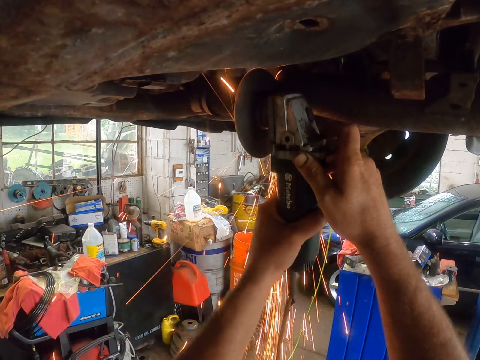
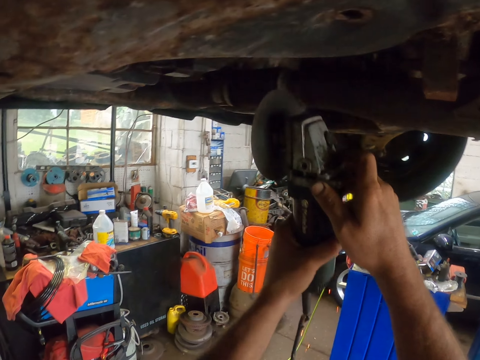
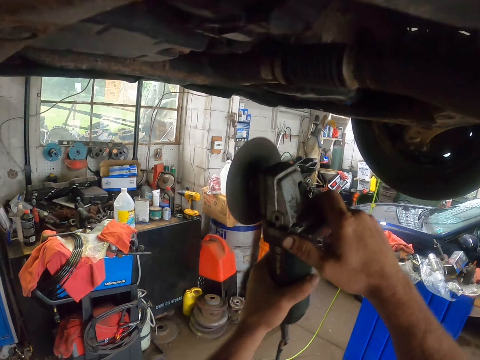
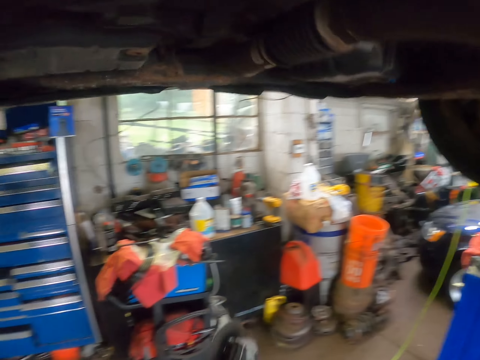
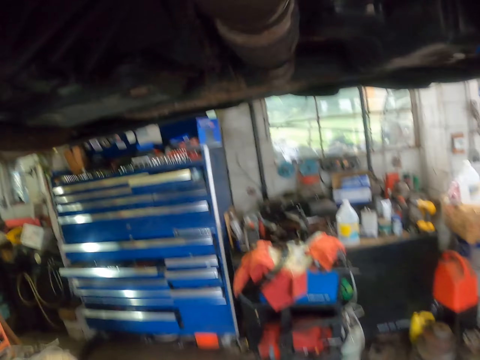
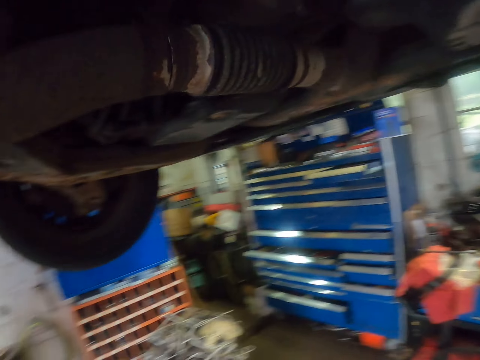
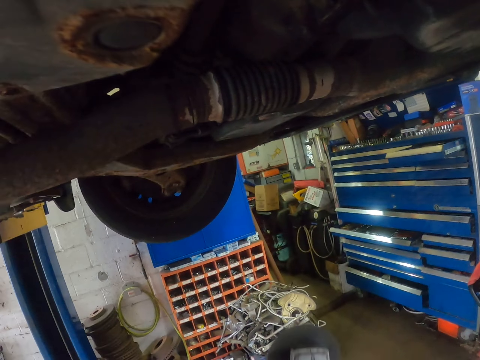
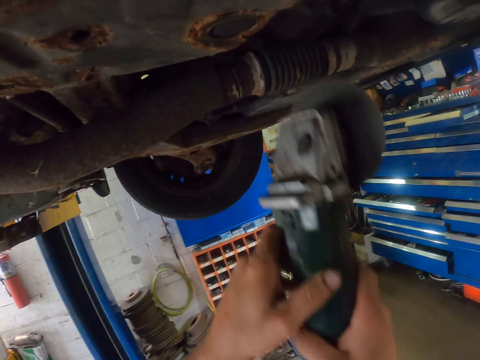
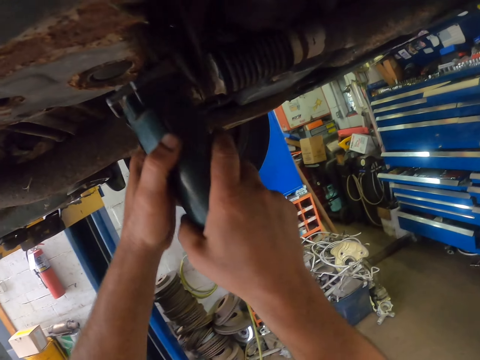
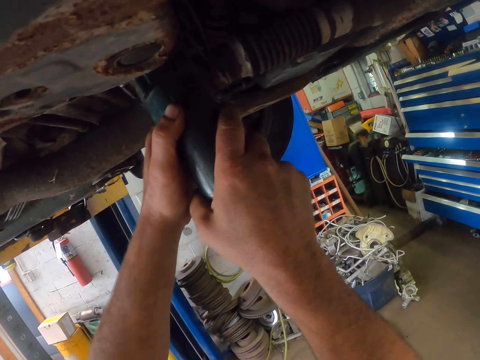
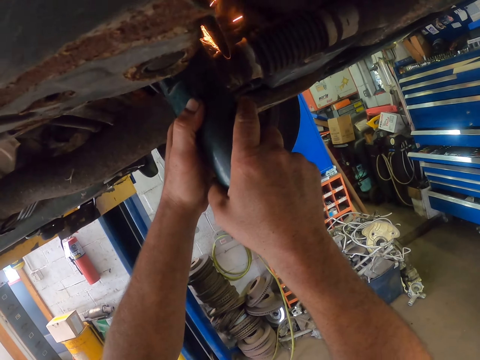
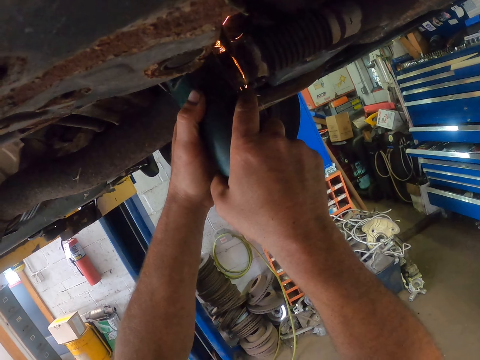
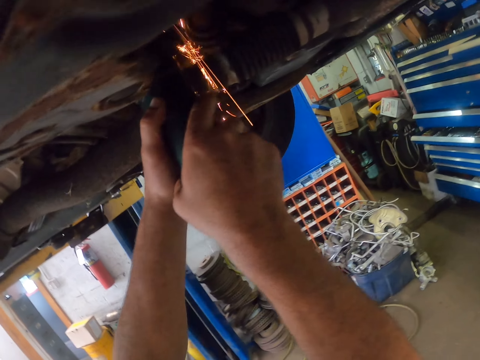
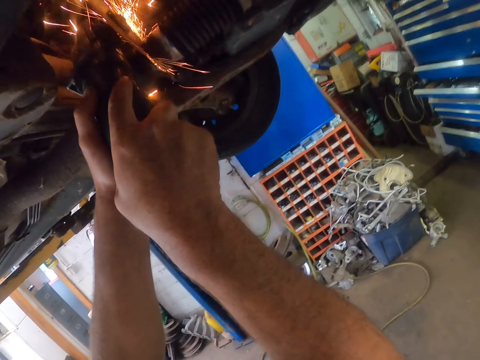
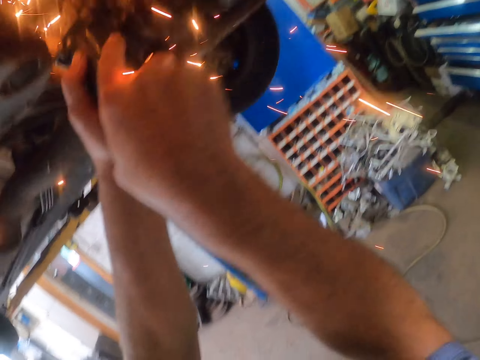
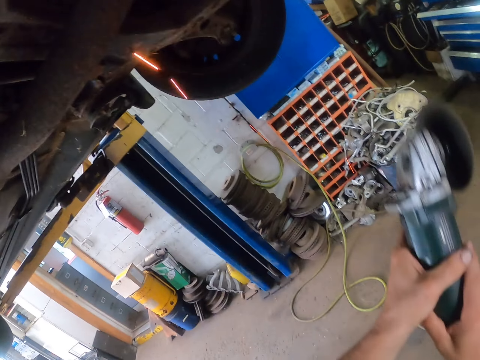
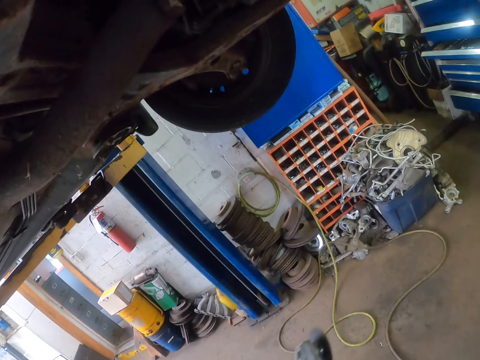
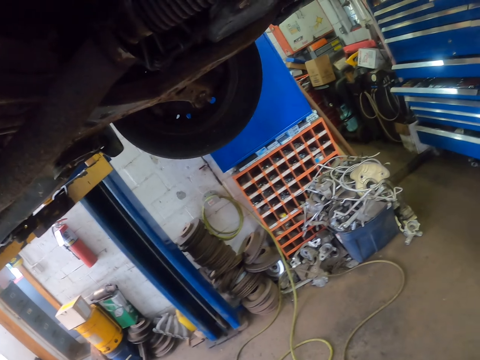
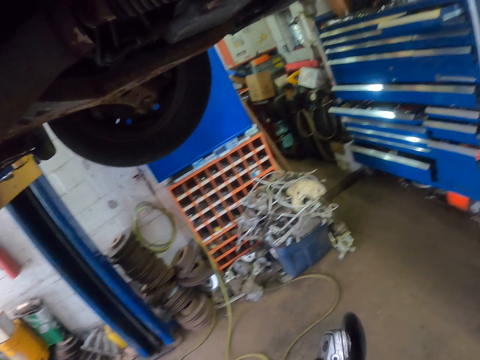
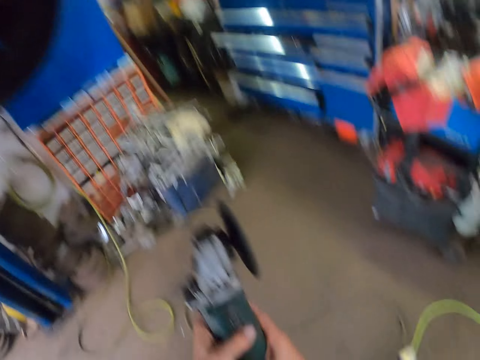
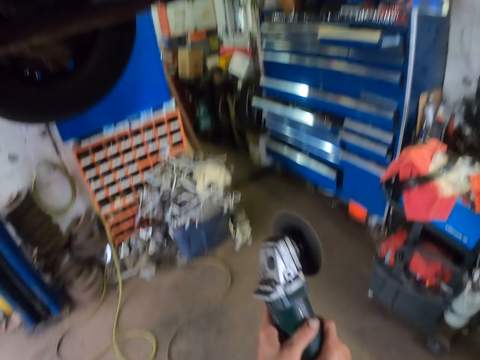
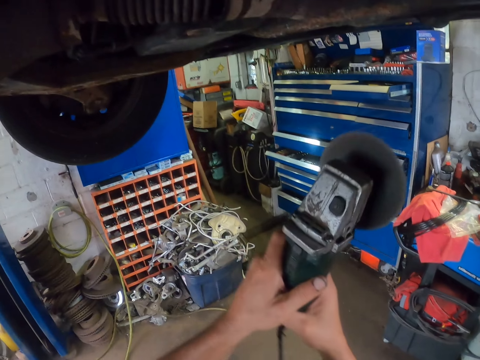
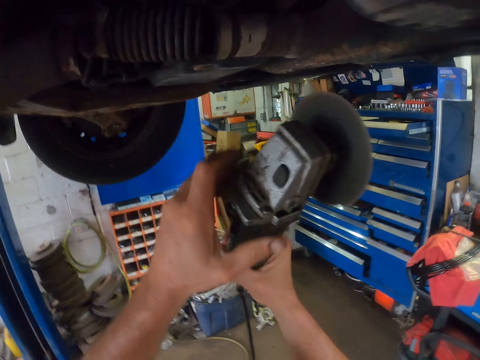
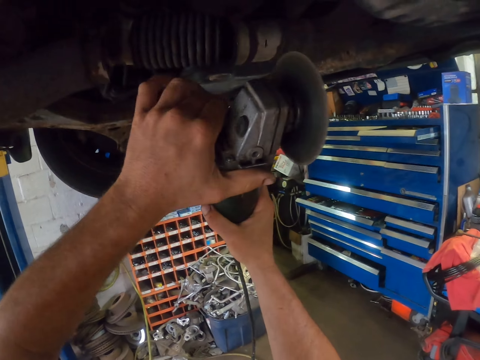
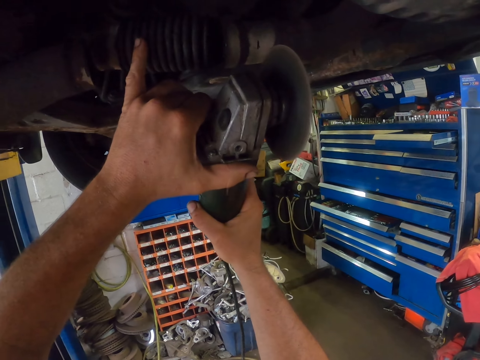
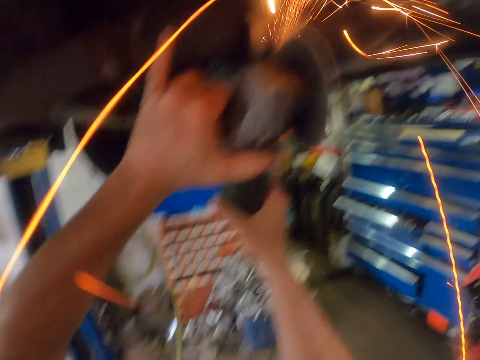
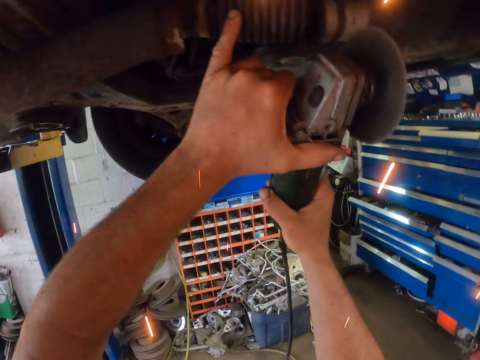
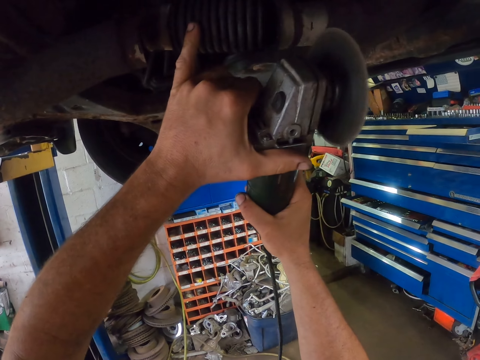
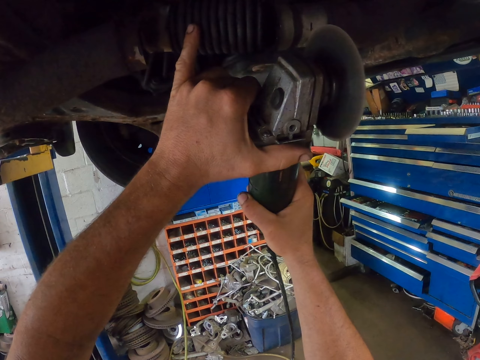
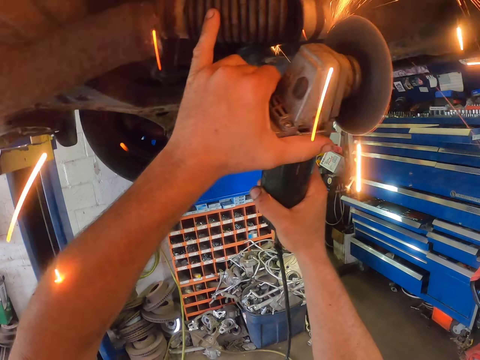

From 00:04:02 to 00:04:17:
The camera wearer cuts the other side of the metal. They look at the metal. They cut the other side of the metal.

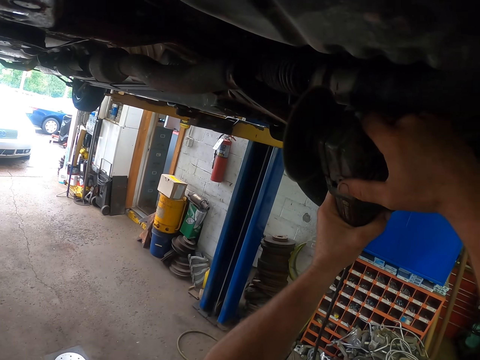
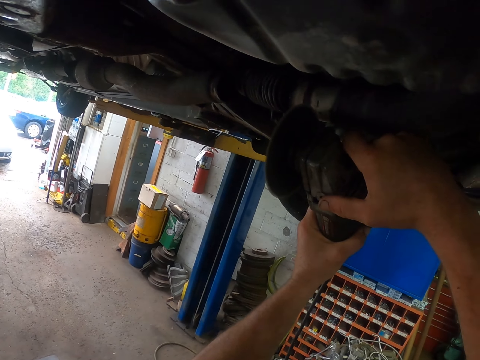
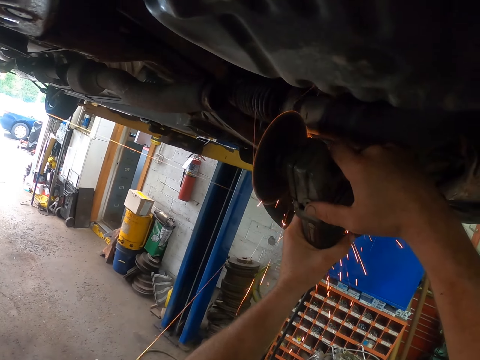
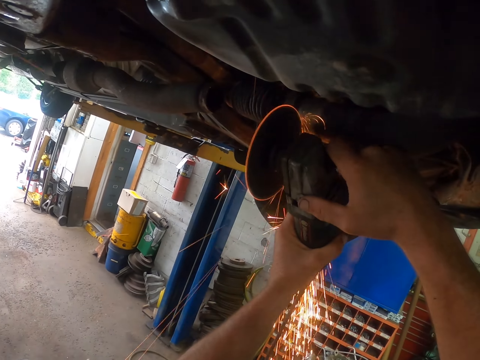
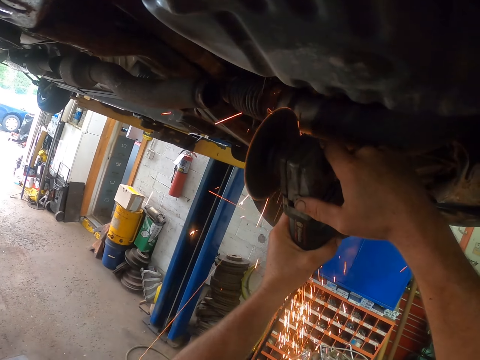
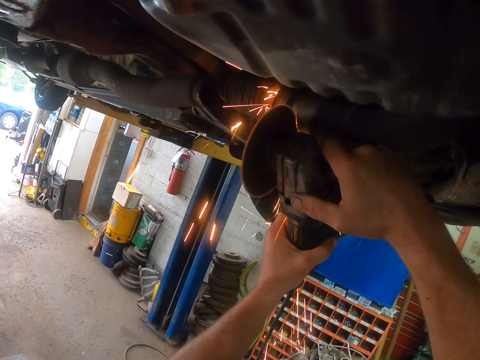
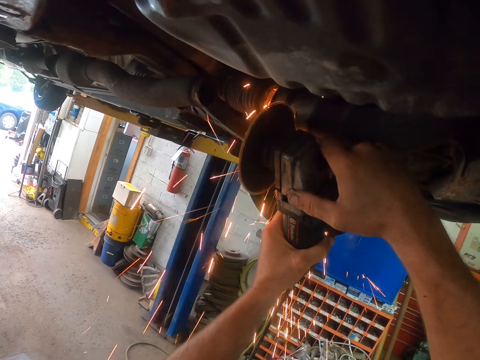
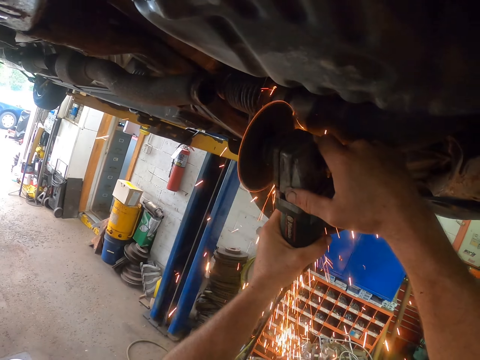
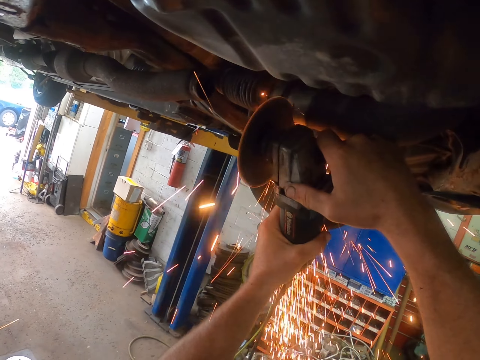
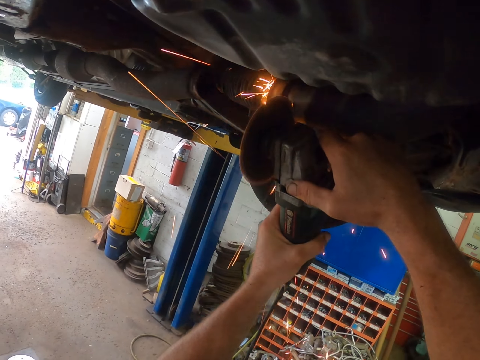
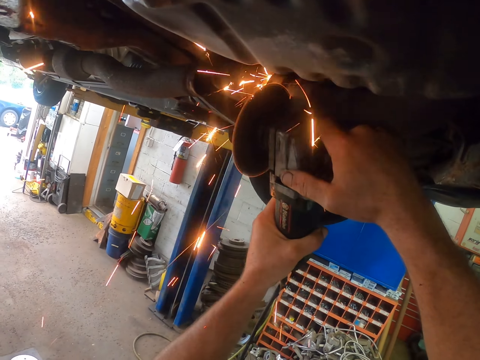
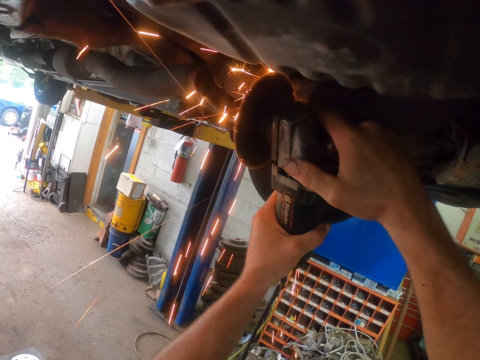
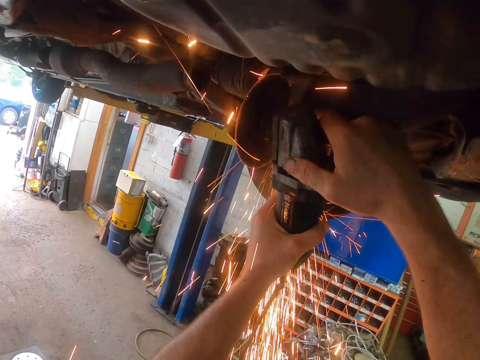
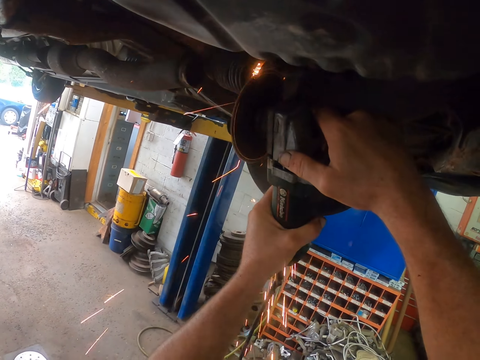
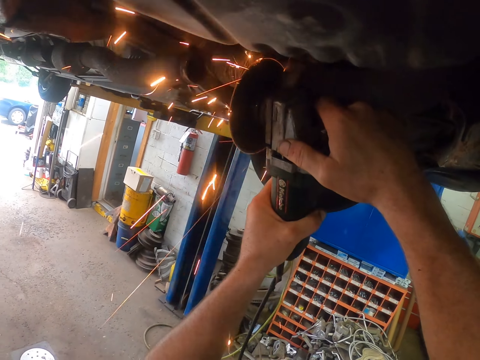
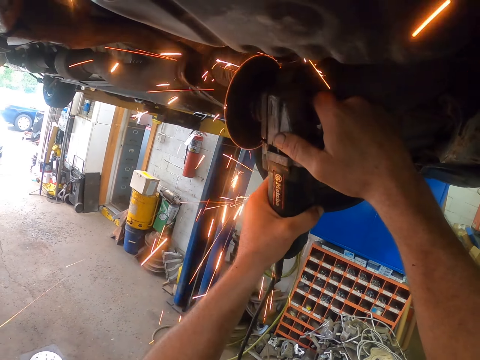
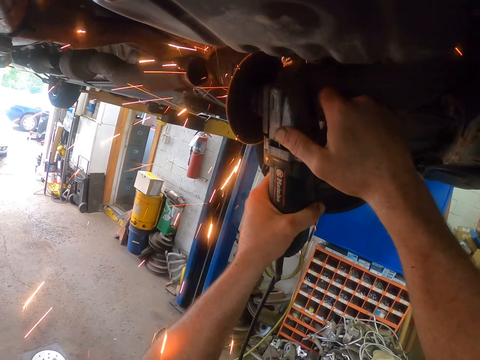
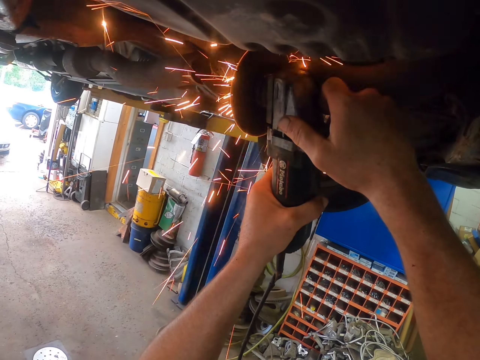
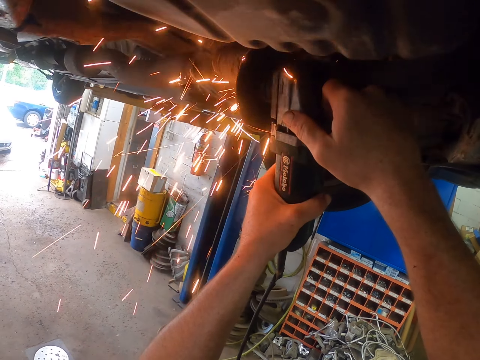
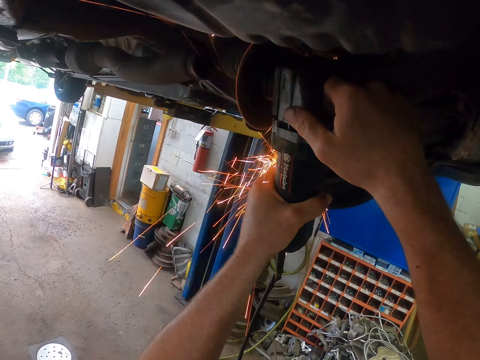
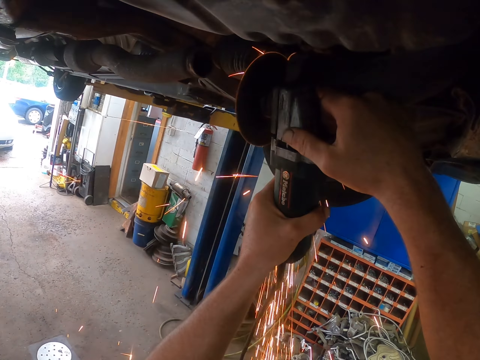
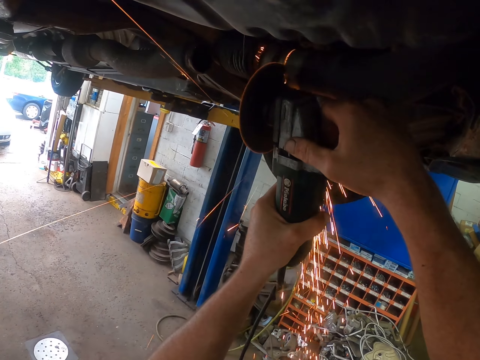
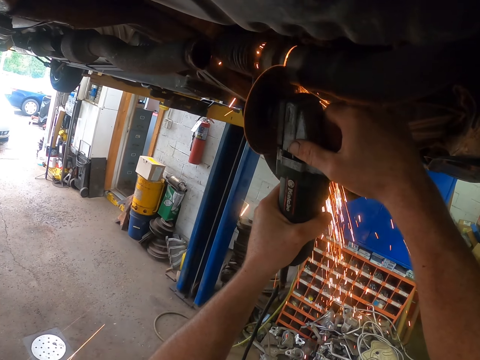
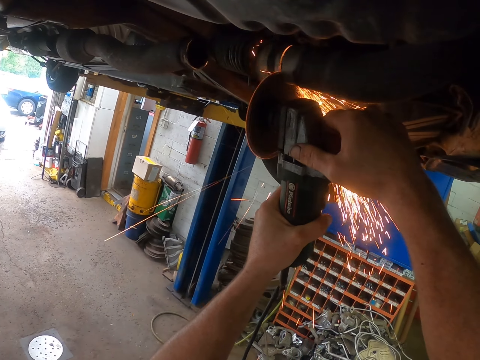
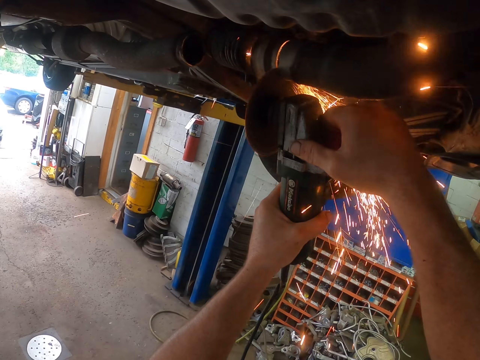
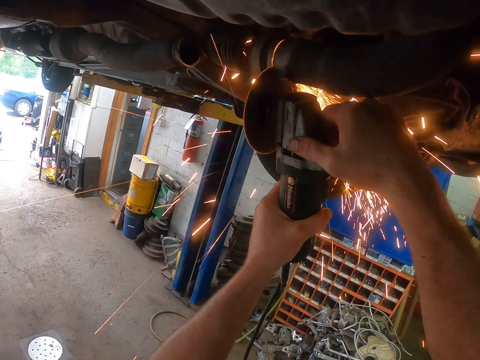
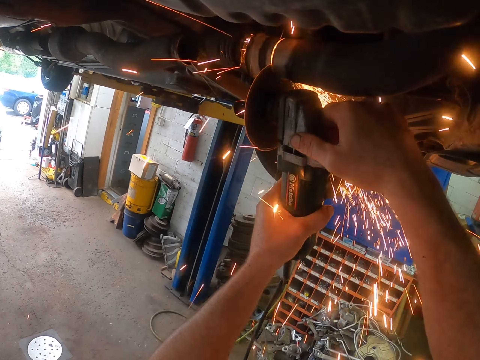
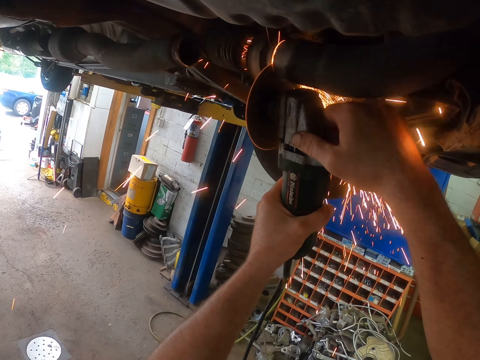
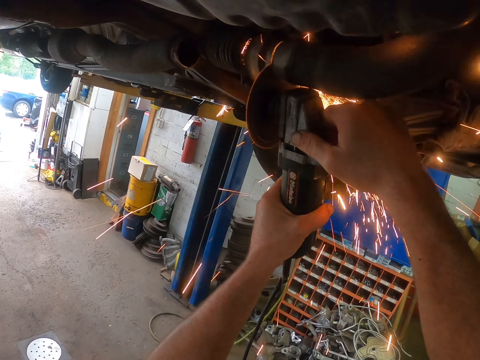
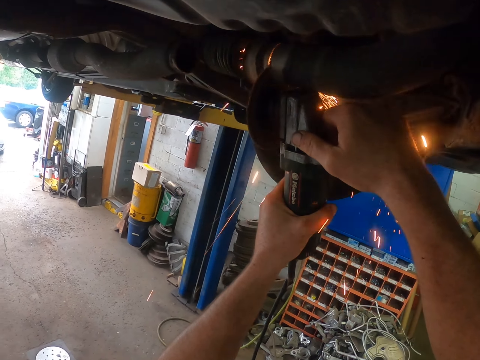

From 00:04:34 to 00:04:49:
The camera wearer cuts the metal under the car with a multi functional tool. They cut something with the welding blade.
